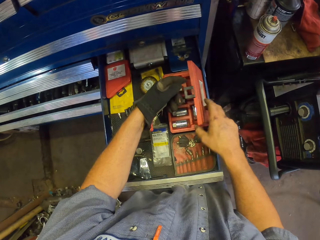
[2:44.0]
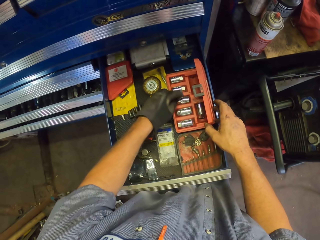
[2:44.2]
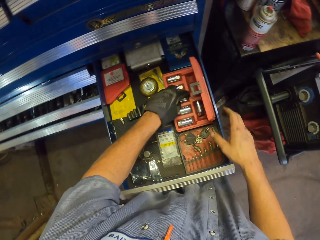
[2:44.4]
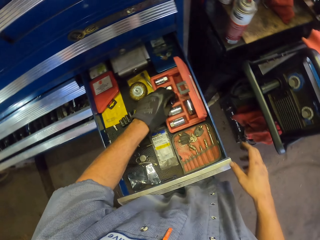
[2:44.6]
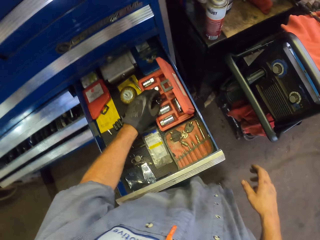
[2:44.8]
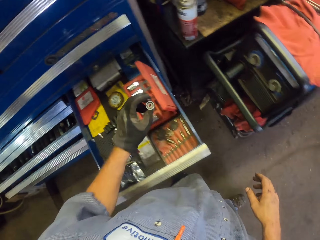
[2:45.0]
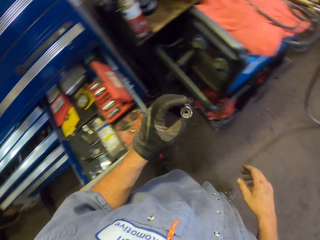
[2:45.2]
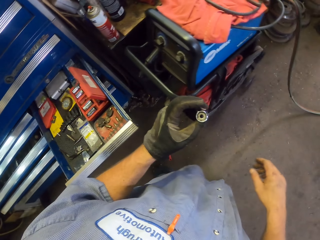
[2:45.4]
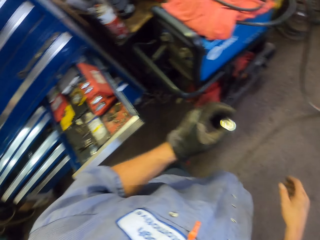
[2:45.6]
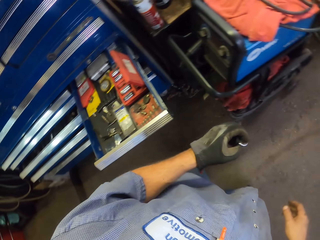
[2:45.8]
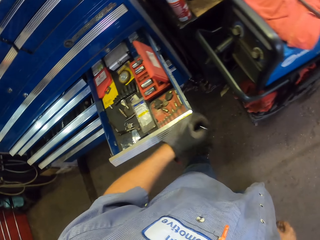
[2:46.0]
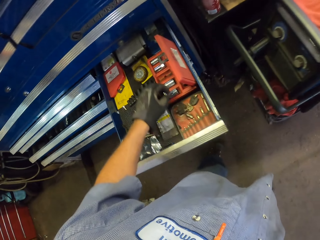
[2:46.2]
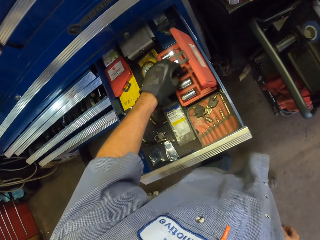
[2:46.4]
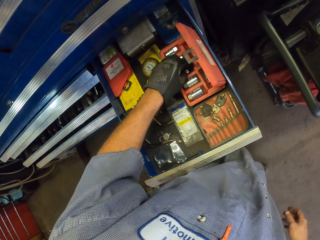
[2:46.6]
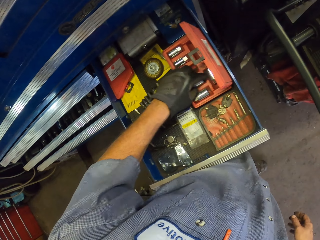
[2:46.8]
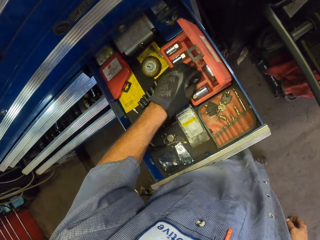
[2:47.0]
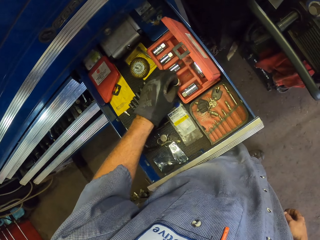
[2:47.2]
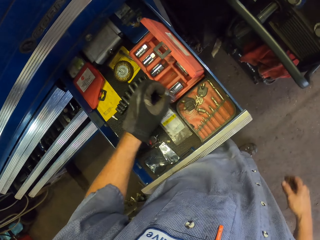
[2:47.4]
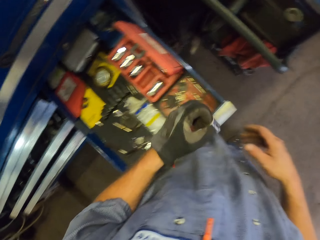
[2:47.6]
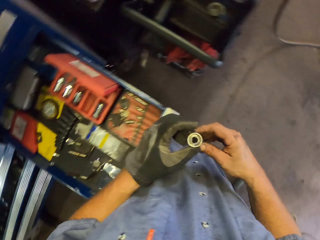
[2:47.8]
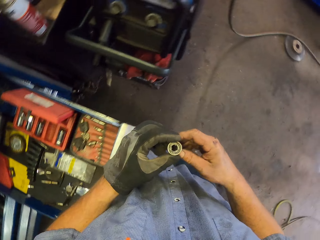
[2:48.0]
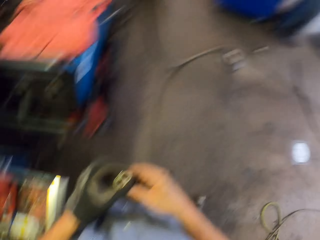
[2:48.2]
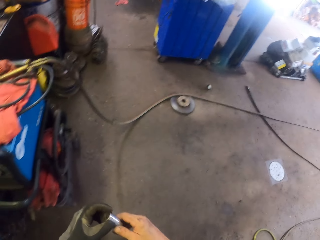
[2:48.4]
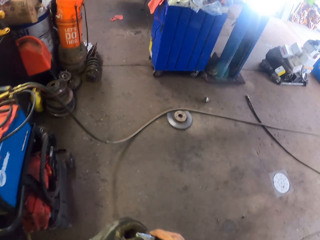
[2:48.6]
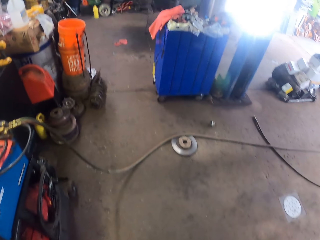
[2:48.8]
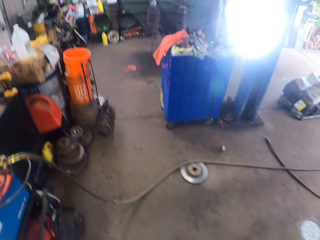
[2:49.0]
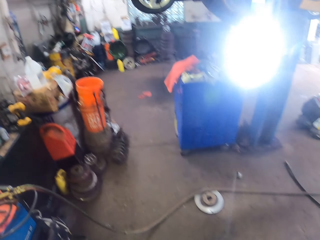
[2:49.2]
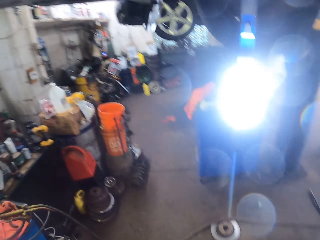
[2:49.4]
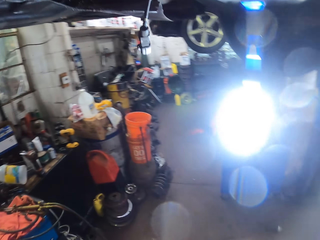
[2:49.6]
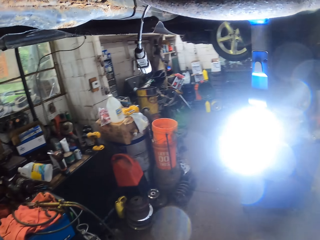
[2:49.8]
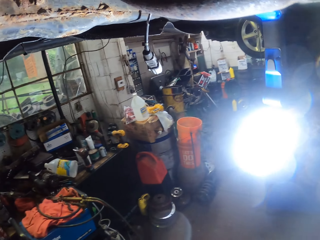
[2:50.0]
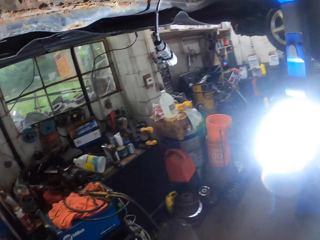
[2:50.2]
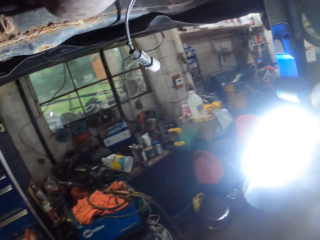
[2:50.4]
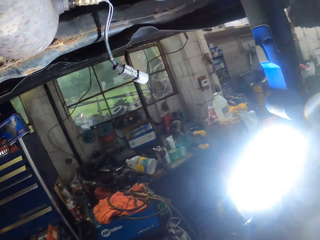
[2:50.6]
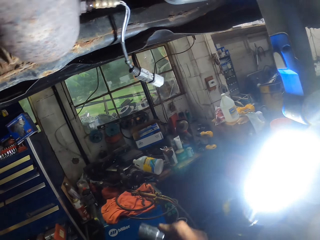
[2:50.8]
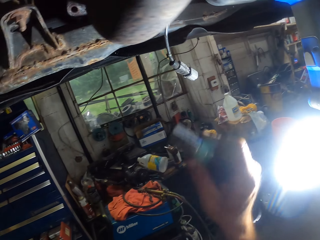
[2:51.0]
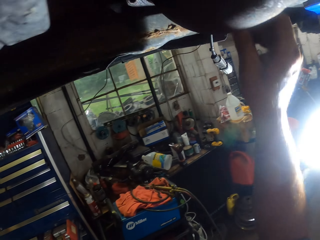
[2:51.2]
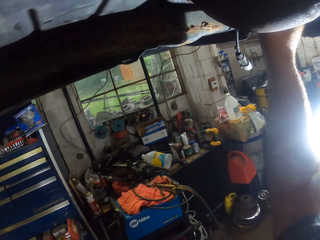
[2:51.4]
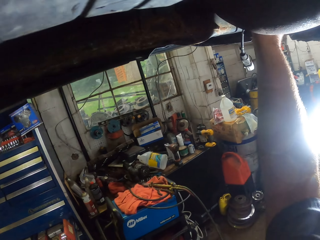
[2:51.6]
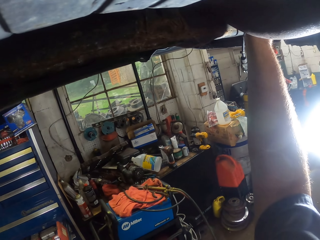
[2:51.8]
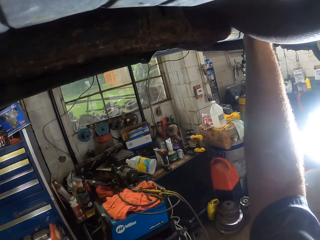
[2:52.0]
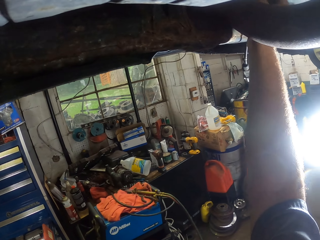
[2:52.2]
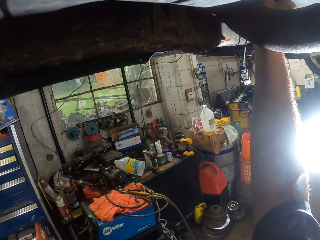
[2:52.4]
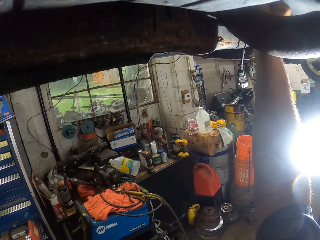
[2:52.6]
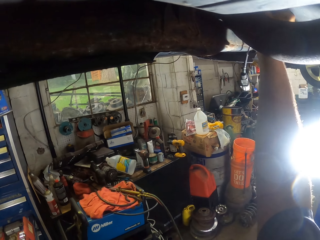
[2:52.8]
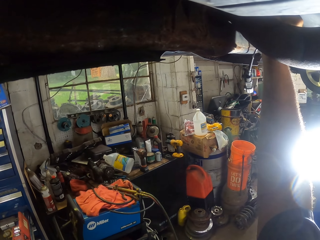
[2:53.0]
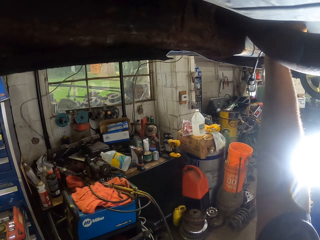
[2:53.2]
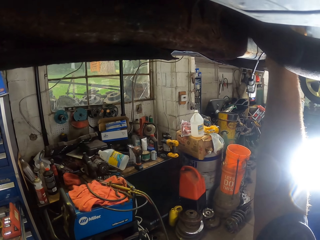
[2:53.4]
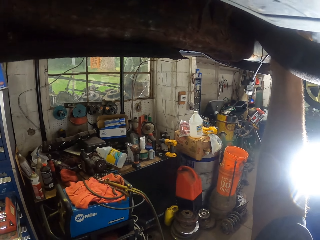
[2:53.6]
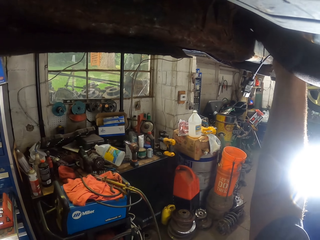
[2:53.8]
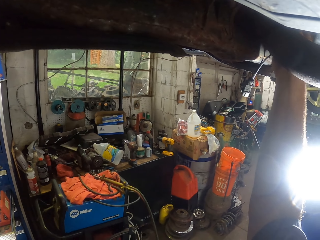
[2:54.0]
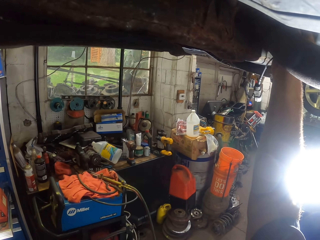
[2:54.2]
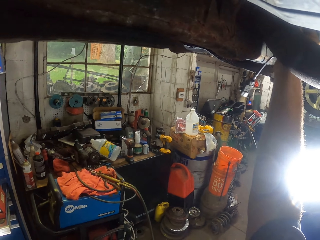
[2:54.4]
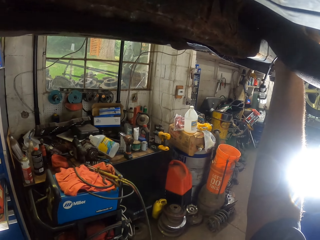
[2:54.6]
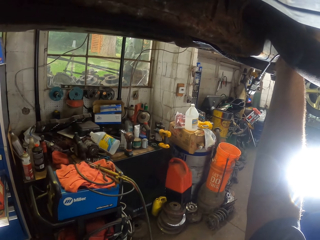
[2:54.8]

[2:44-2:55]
The camera wearer swings the right hand. They pick up a socket tool or bolt with the left hand. They hold the tool kit with the right hand. They swing the left hand. They put the bolt in the toolbox. They pick up the socket tool with the left hand. They move the socket tool to the right hand. They walk around the garage. They swing the right hand. They put the bolt in the engine.

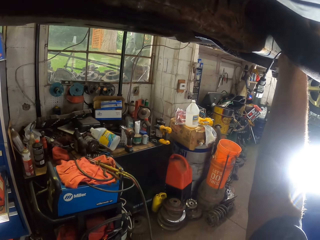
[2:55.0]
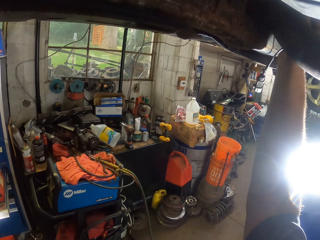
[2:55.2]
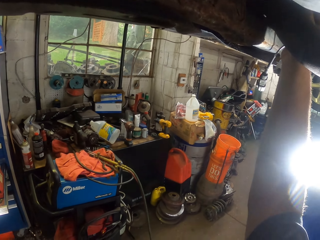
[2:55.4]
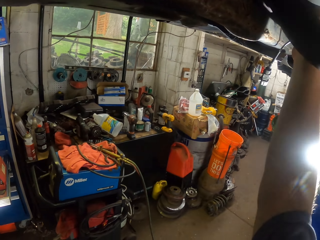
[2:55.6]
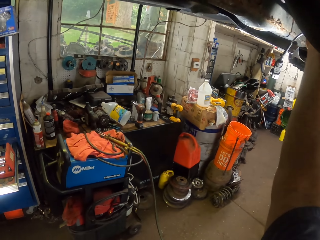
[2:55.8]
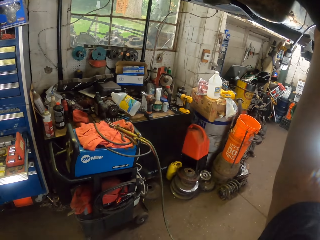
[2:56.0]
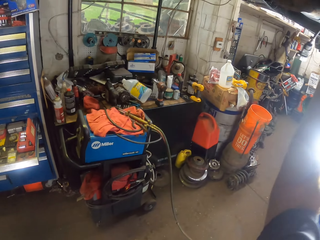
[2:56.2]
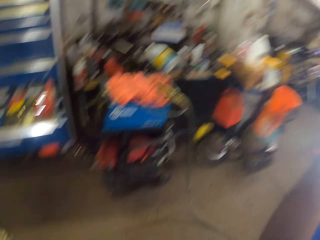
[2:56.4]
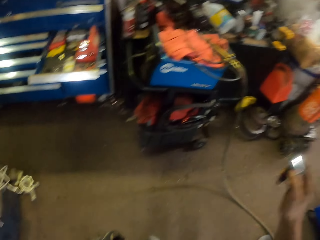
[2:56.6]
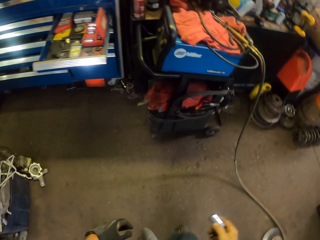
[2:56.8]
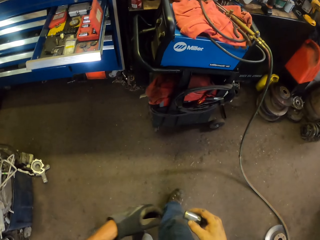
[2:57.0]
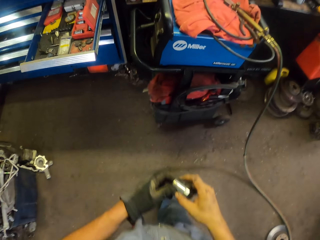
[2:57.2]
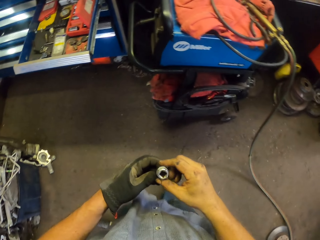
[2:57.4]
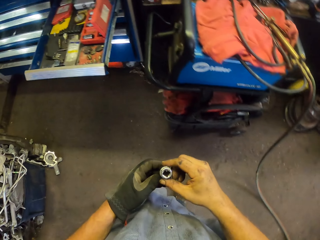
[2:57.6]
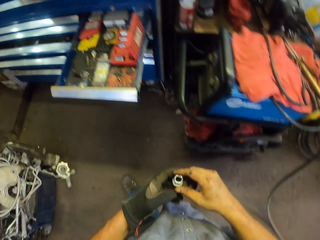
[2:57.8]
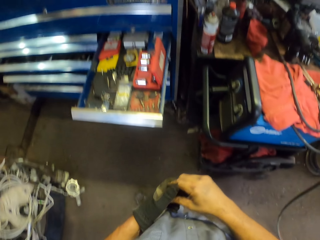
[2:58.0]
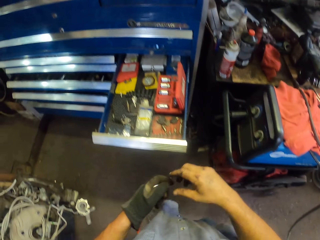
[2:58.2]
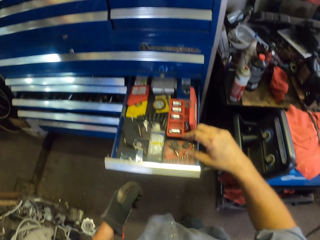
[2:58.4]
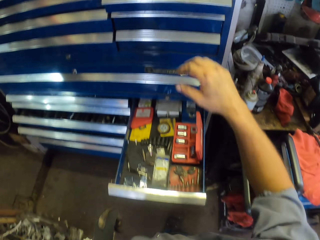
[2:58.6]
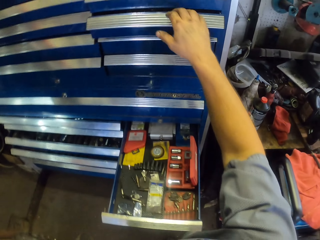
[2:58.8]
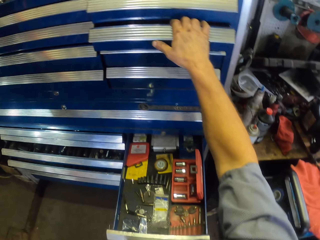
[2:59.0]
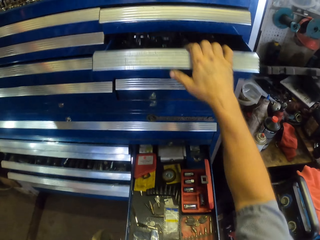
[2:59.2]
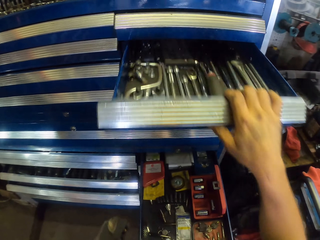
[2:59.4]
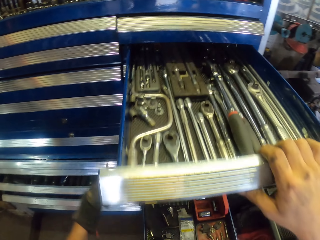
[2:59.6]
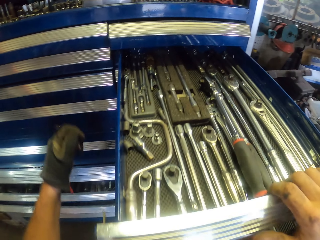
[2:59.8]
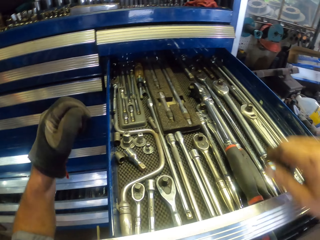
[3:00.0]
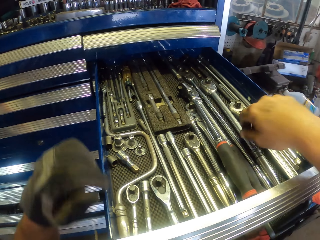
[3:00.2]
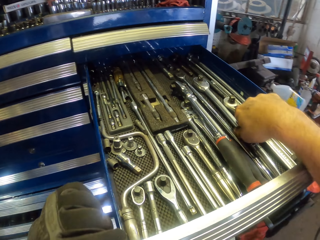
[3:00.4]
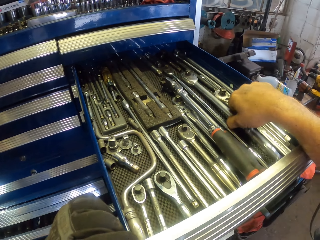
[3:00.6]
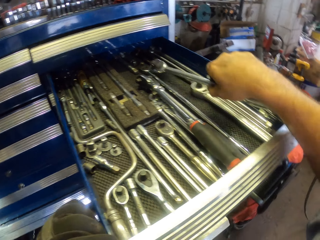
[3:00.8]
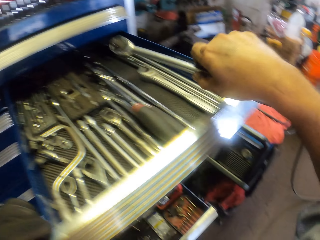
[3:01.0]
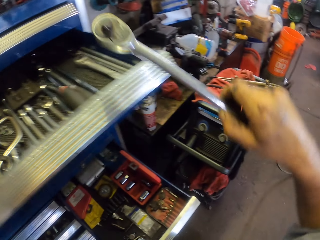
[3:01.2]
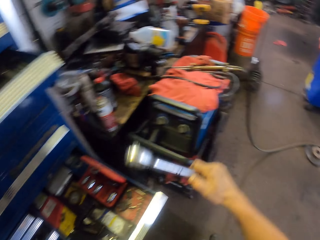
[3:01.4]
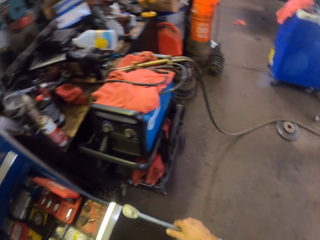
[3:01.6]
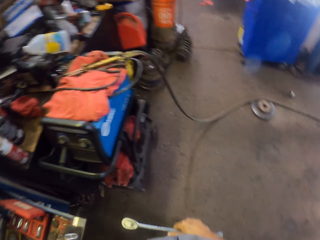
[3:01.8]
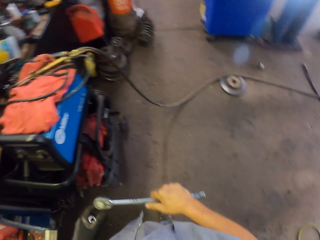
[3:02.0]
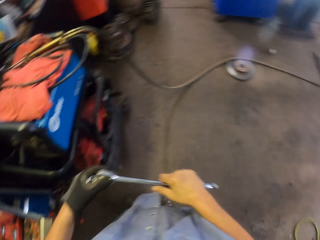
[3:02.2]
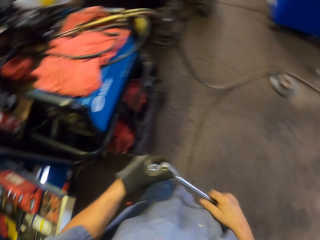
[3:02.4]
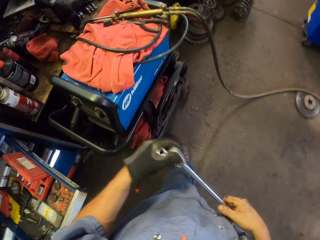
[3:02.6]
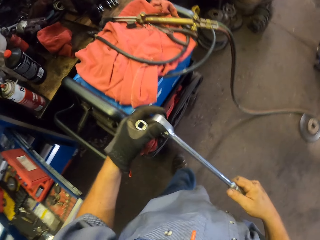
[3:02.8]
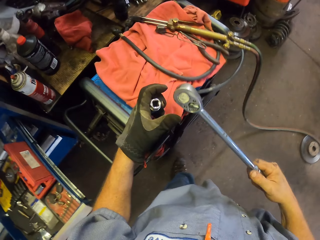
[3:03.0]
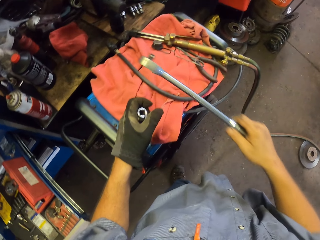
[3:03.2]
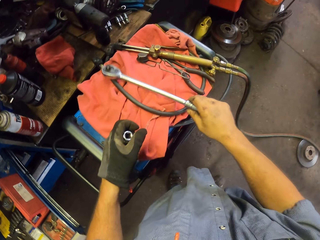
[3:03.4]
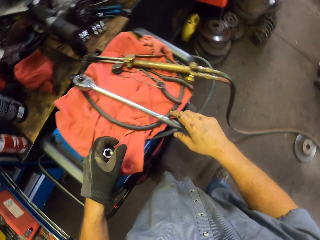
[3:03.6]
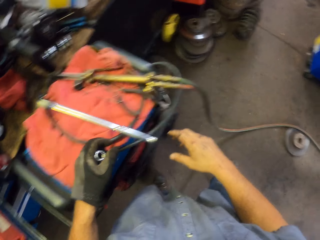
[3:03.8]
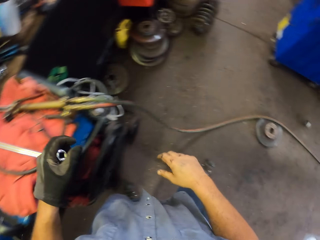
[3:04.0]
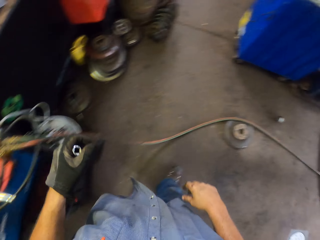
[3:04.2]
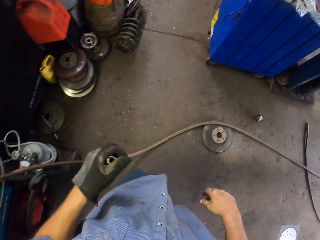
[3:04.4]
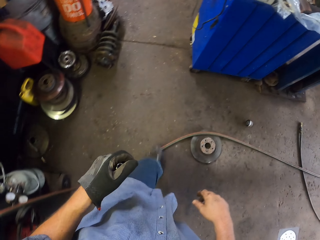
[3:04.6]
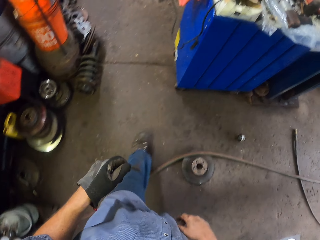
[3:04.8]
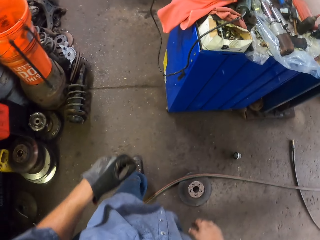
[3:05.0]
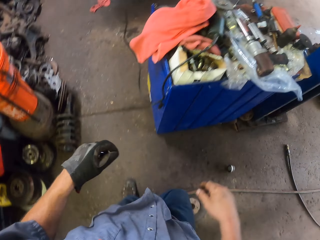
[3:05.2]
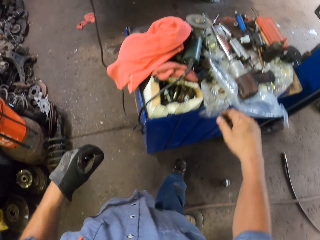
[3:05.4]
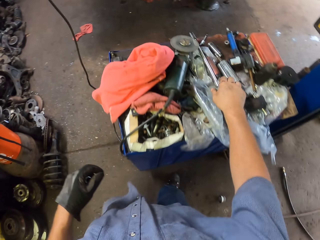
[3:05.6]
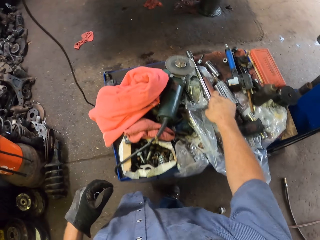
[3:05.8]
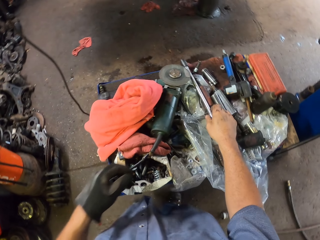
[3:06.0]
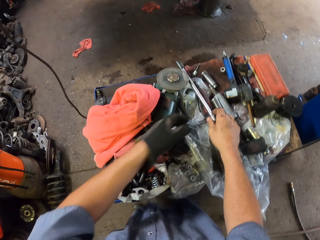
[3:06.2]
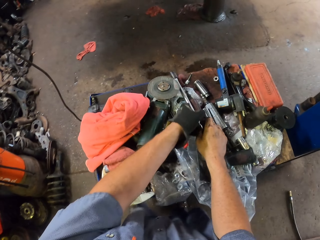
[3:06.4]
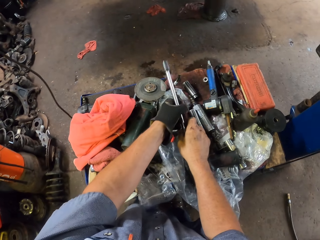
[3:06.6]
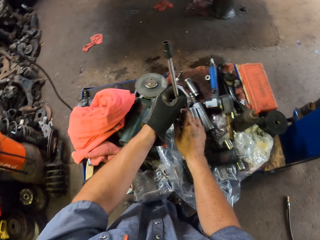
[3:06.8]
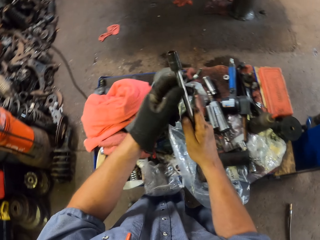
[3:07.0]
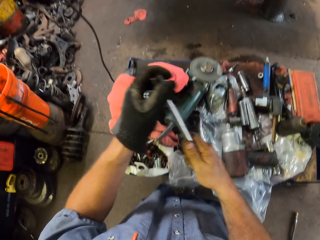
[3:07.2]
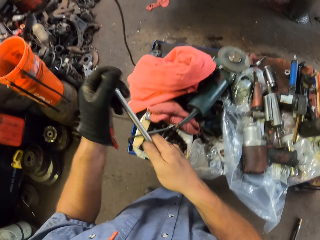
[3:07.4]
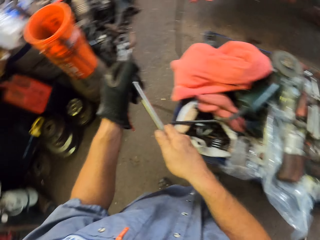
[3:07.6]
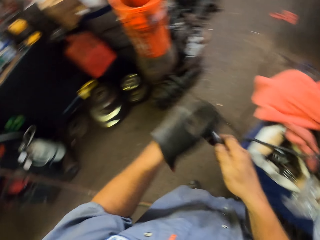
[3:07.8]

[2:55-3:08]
The camera wearer swings the right hand. He pulls the bolt off the engine. He holds the bolt with both hands. He walks around the garage. He pulls his hand off the bolt. He holds the drawer. He swings the right hand. He pulls his hand off the drawer. He opens the drawer with the right hand. He swings the right hand. He picks up a ratchet wrench or socket wrench with the right hand. He walks around the garage. He holds the socket wrench with both hands. He pulls his hand off the socket wrench. He puts the socket wrench on the cloth. He swings the right hand. He walks around the garage. He swings the right hand. He picks up a torque spanner or ratchet with the right hand. He pulls the bolt from the ratchet.
